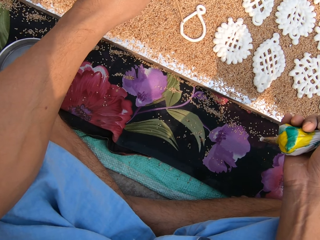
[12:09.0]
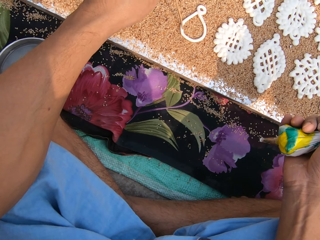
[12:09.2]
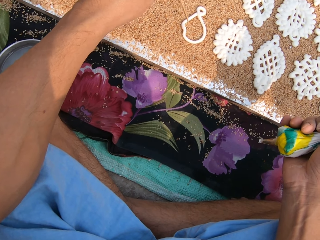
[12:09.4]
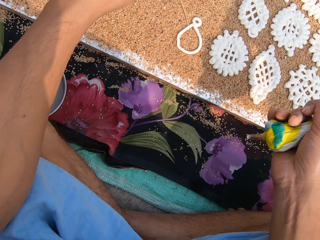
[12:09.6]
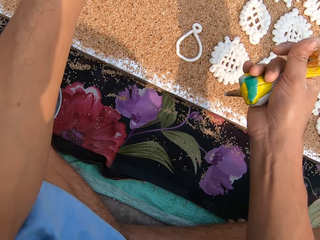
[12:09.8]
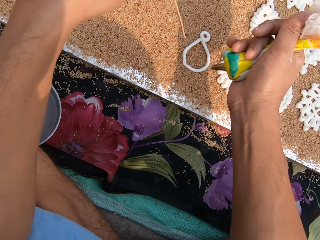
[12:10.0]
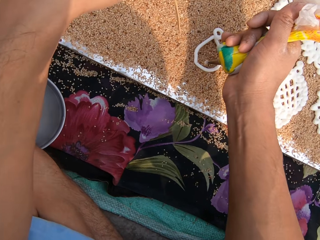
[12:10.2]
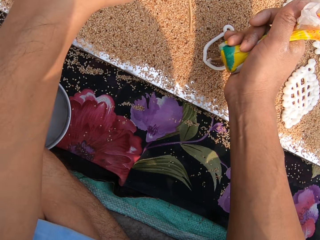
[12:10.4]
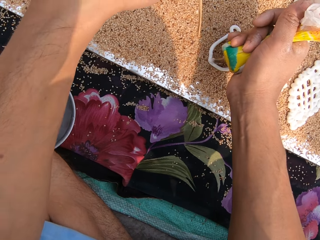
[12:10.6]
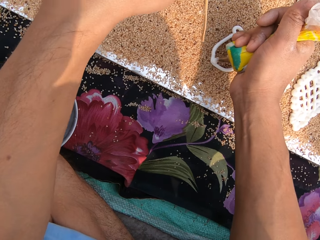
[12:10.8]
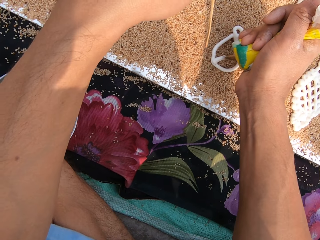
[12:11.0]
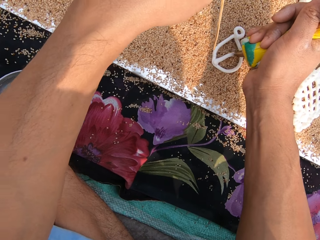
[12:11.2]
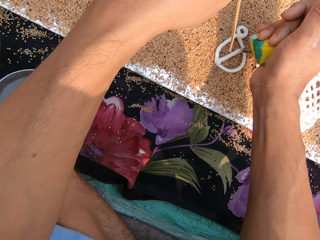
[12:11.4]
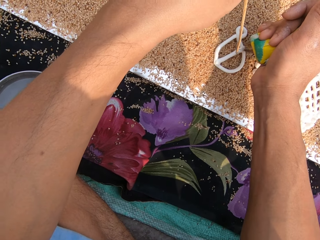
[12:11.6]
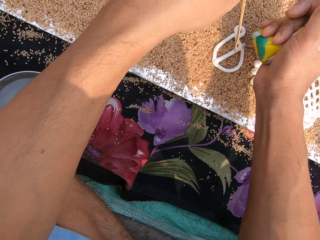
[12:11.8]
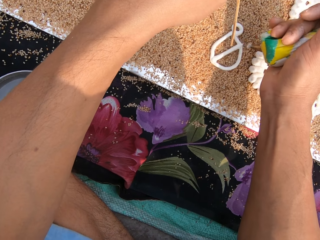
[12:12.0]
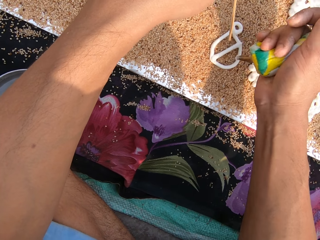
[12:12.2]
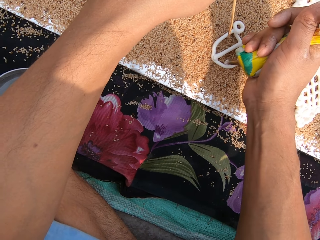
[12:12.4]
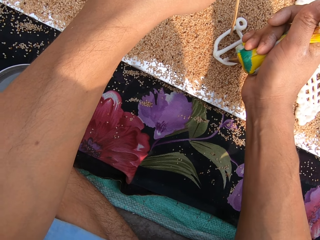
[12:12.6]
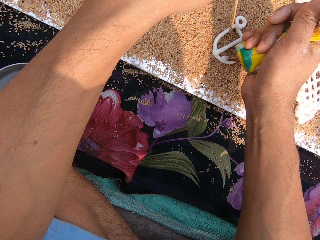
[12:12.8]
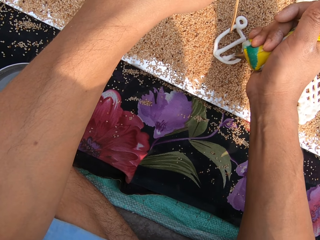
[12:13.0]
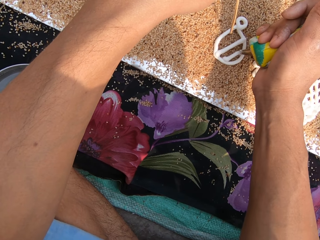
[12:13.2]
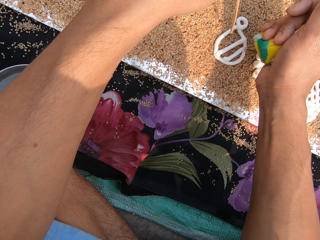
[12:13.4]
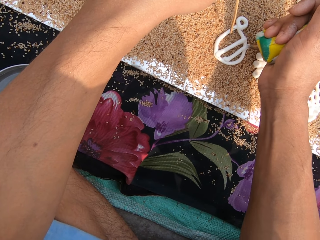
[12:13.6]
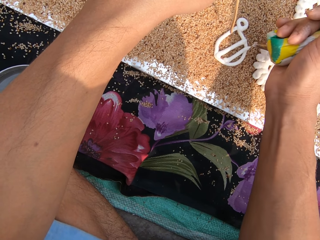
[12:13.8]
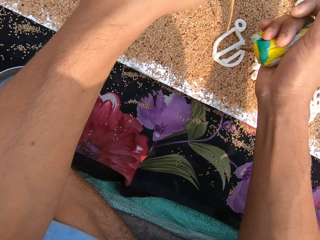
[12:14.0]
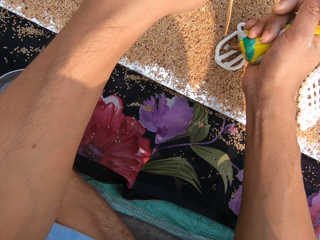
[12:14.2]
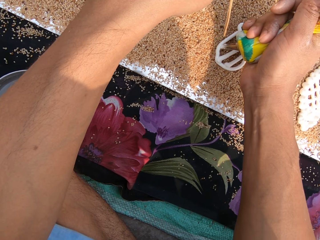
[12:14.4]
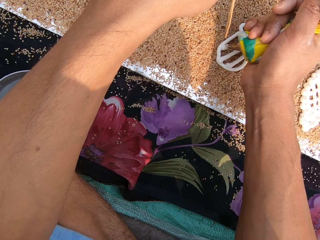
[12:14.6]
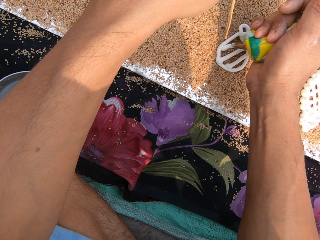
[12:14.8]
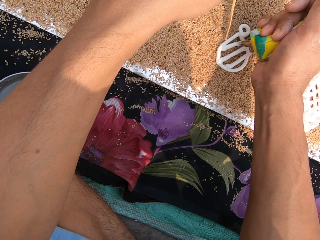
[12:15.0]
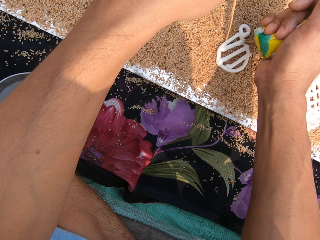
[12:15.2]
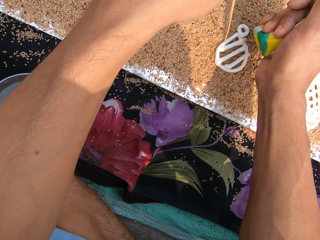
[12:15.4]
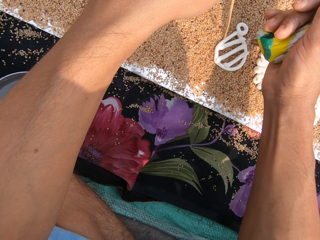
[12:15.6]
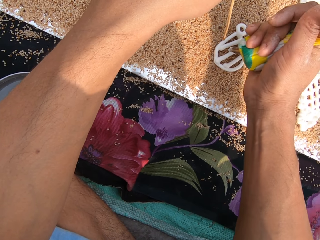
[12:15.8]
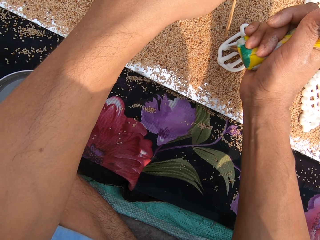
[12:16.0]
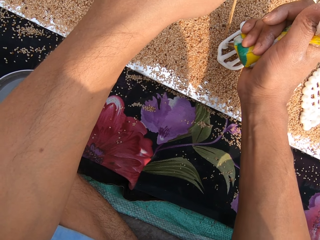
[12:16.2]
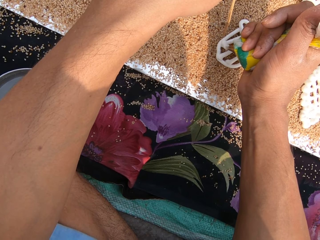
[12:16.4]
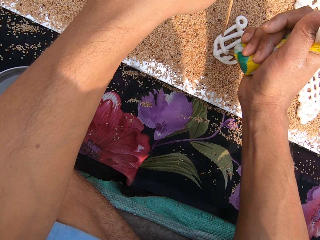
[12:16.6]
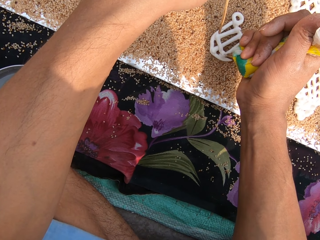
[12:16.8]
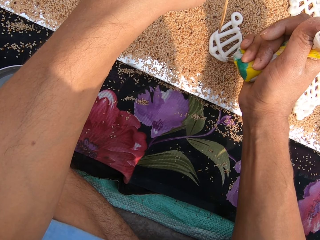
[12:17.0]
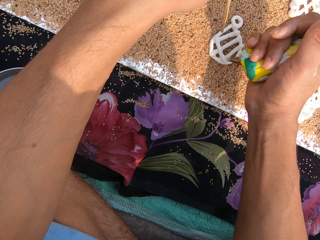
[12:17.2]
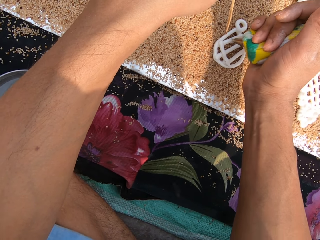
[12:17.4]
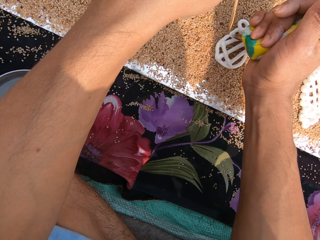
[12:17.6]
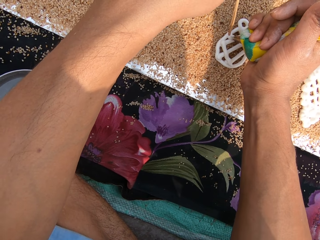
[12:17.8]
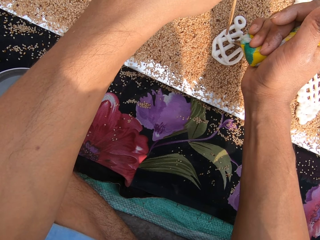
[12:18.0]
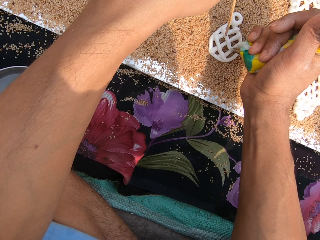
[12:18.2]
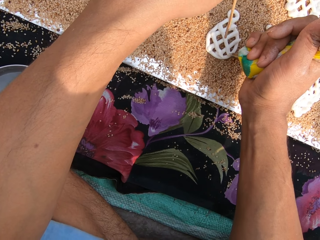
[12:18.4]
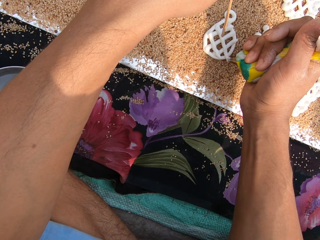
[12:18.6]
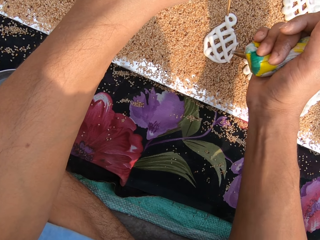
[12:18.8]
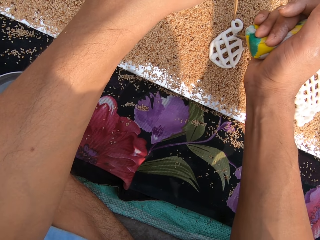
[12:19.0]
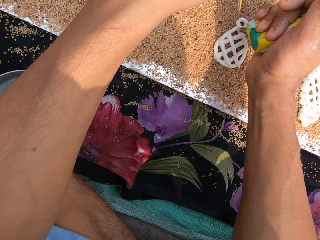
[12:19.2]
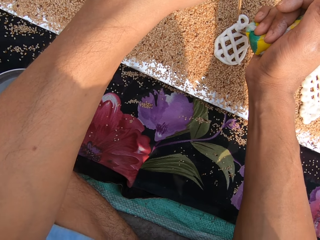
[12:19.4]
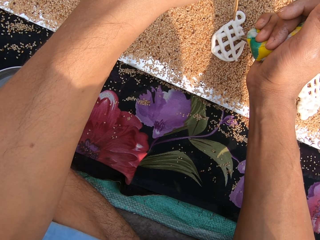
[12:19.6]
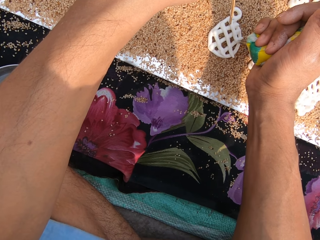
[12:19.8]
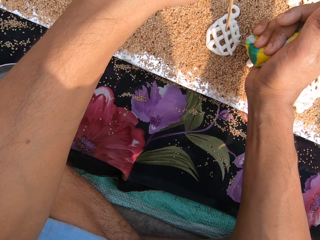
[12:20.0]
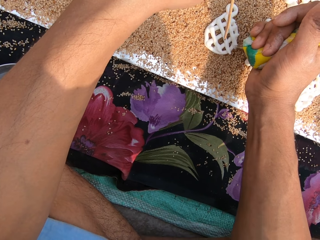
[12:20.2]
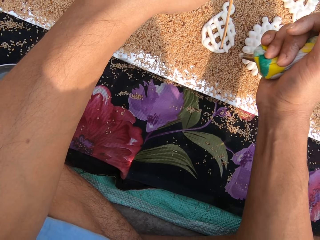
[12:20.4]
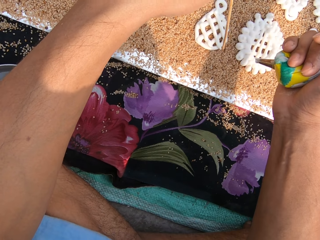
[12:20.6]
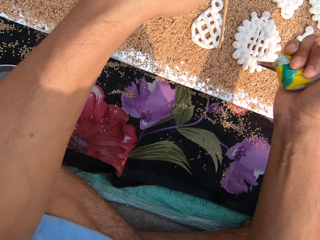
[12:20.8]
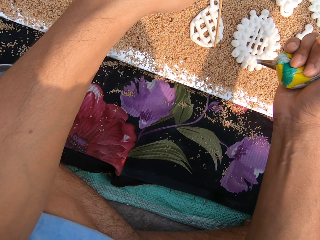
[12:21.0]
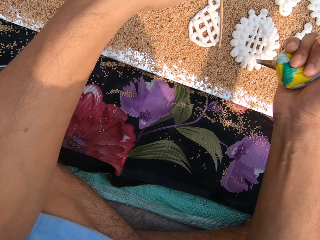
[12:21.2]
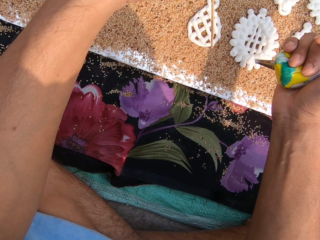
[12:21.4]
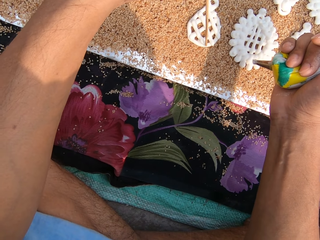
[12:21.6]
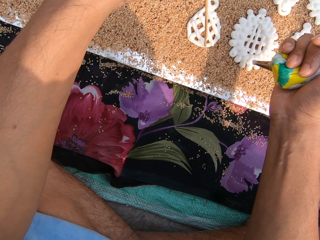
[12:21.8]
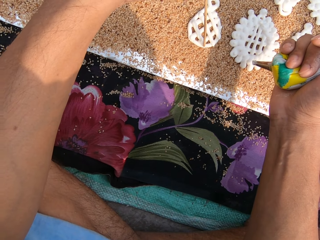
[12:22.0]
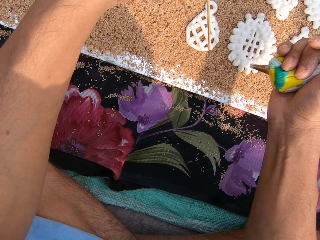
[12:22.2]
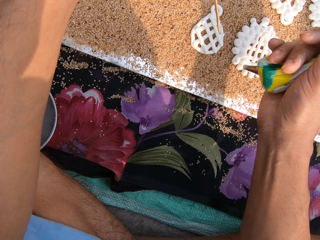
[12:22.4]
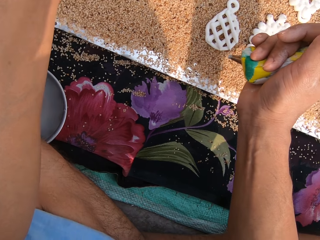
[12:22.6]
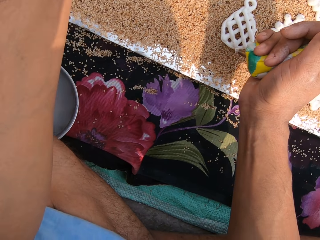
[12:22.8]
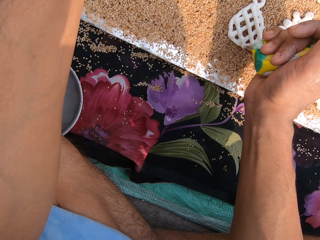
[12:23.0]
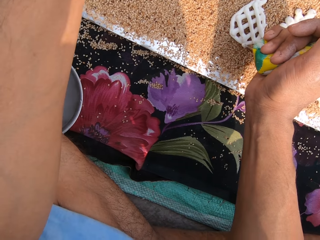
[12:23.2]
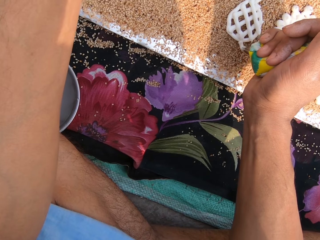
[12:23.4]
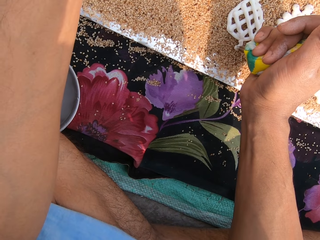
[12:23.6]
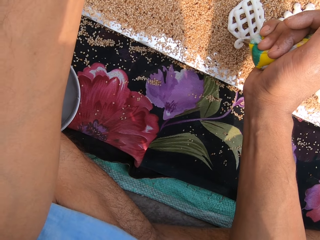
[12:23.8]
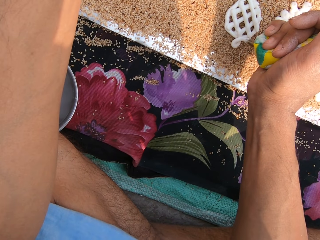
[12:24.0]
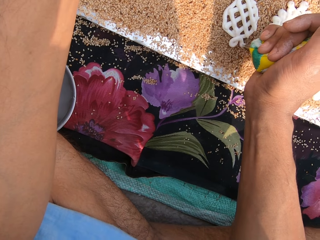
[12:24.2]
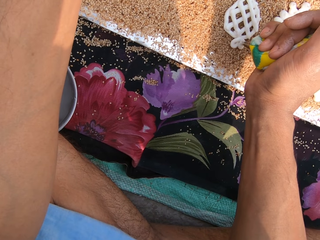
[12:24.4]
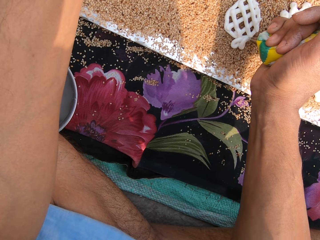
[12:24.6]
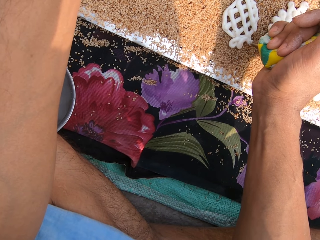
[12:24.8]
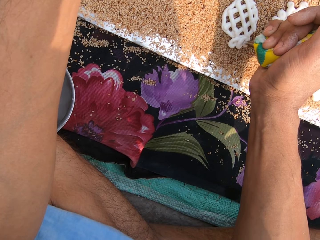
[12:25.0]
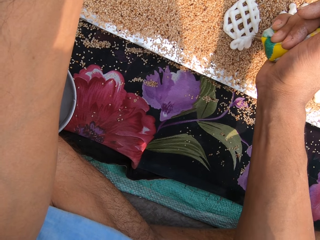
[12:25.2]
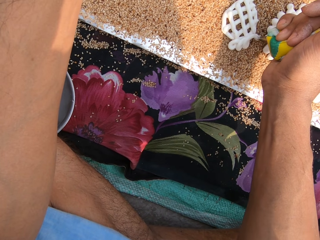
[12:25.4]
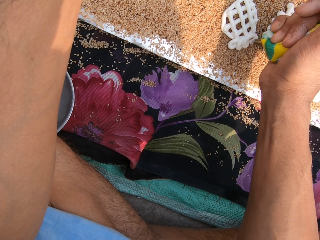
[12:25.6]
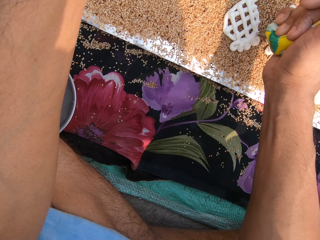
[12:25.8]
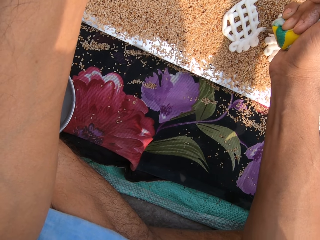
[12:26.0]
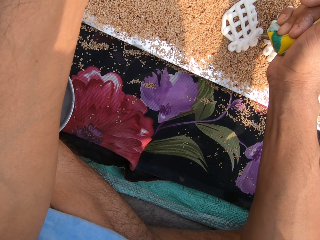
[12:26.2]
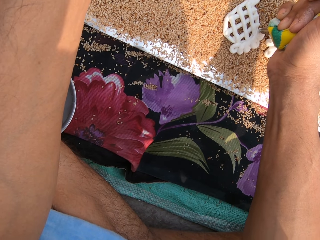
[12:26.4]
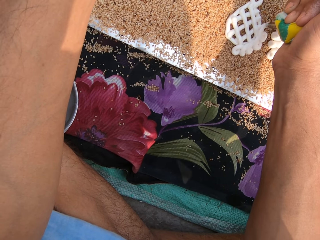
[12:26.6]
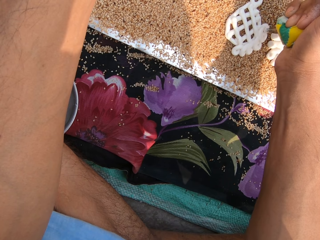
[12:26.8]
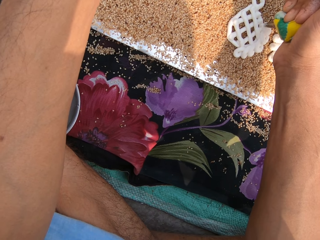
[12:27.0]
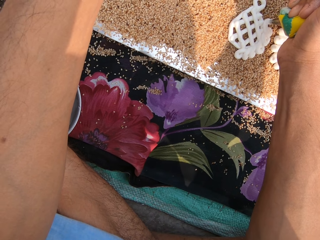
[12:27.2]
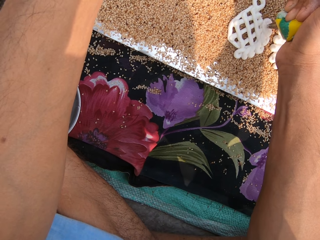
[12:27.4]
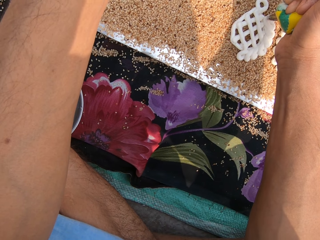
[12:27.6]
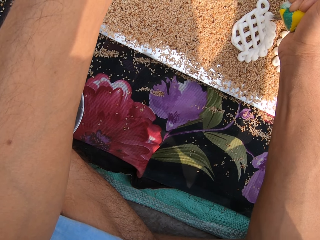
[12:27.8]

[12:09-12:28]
The camera wearer squeezes some dough from the piping bag in her right hand on the poppy seeds on the table. She creates a flower shape with the white paste. She taps the dough on the poppy seeds with the chopstick in her left hand. She squeezes some dough from the piping bag in her right hand on the poppy seeds on the table. She taps the dough on the poppy seeds with the chopstick in her left hand. She squeezes some dough from the piping bag in her right hand on the poppy seeds on the table.
